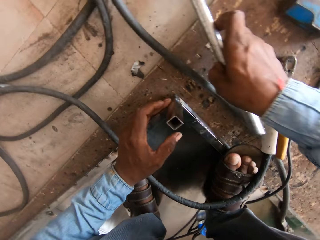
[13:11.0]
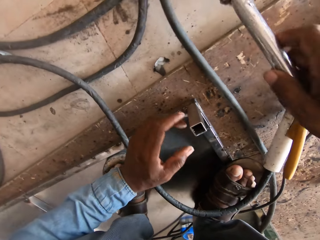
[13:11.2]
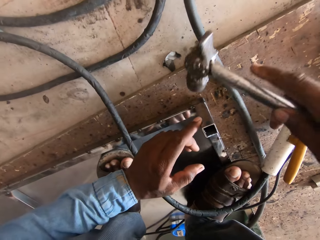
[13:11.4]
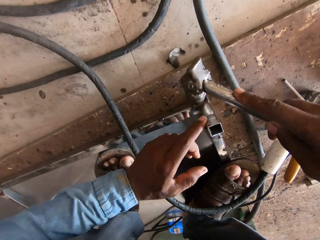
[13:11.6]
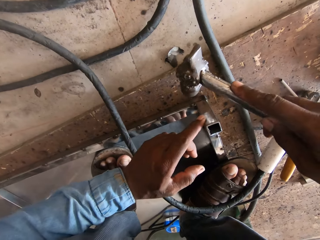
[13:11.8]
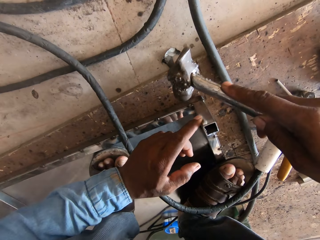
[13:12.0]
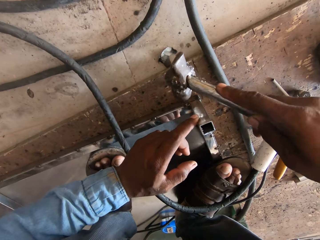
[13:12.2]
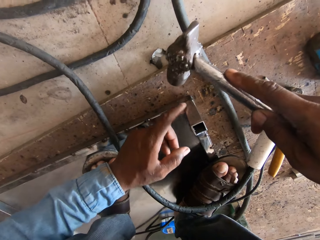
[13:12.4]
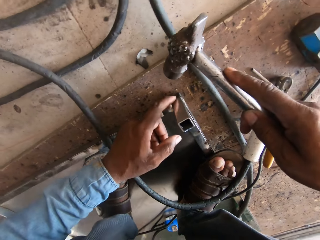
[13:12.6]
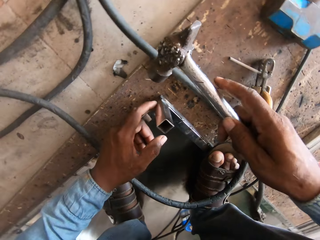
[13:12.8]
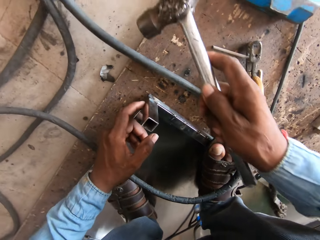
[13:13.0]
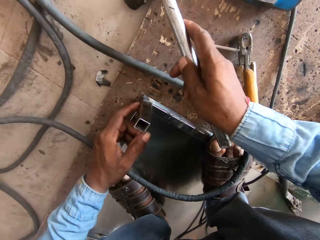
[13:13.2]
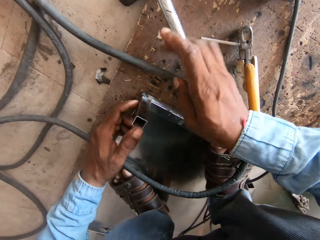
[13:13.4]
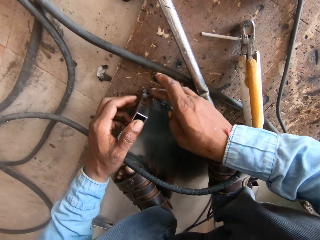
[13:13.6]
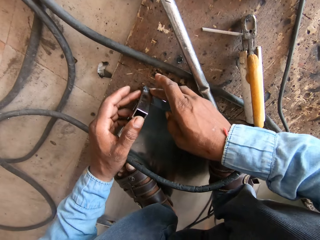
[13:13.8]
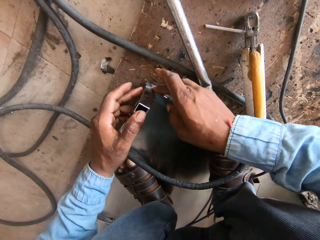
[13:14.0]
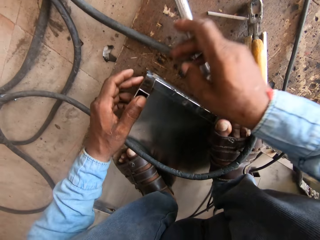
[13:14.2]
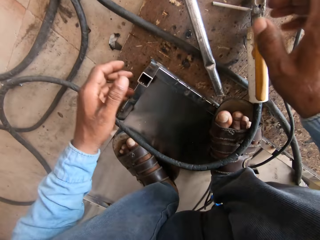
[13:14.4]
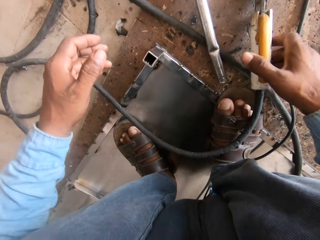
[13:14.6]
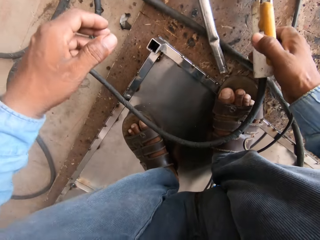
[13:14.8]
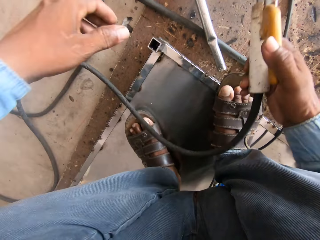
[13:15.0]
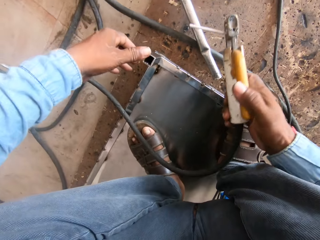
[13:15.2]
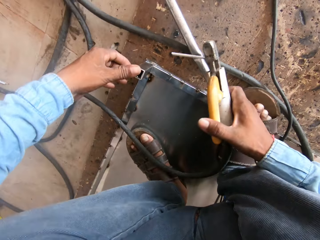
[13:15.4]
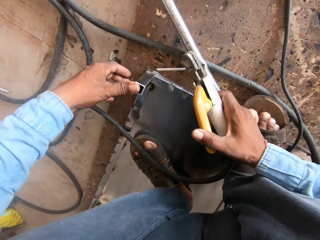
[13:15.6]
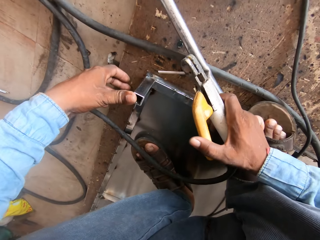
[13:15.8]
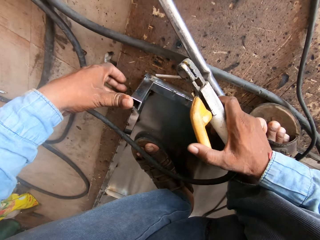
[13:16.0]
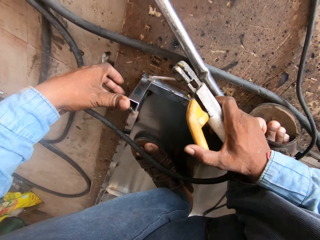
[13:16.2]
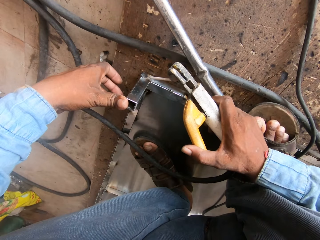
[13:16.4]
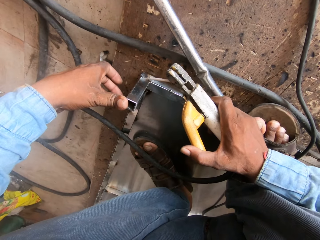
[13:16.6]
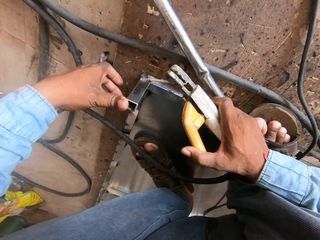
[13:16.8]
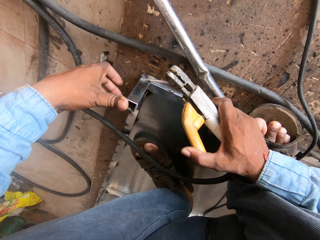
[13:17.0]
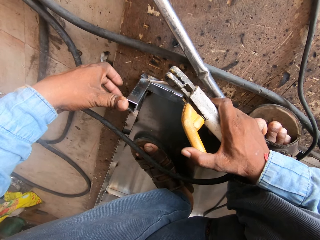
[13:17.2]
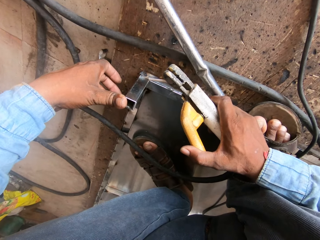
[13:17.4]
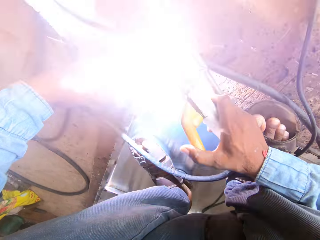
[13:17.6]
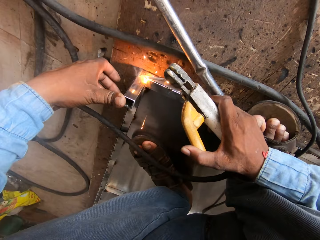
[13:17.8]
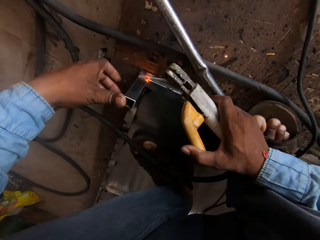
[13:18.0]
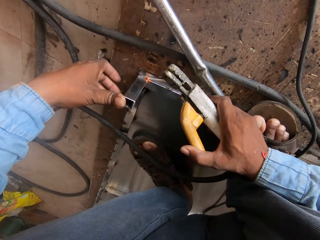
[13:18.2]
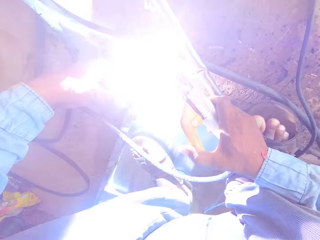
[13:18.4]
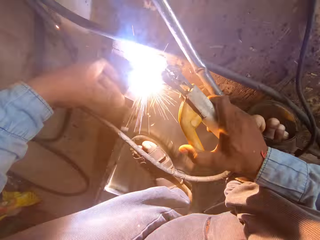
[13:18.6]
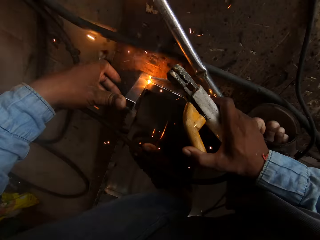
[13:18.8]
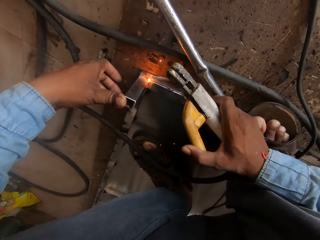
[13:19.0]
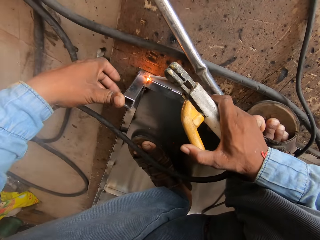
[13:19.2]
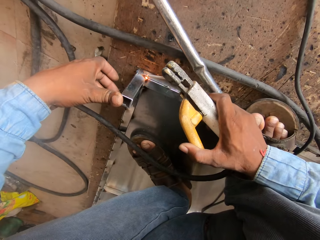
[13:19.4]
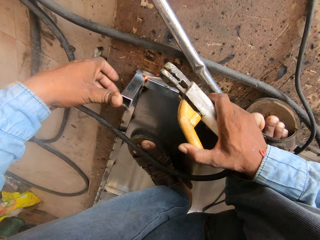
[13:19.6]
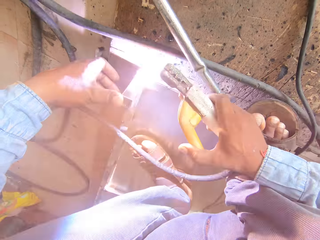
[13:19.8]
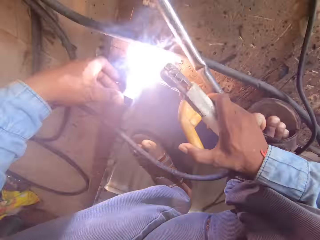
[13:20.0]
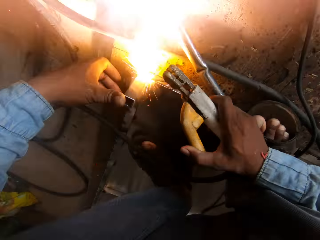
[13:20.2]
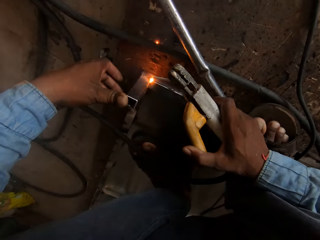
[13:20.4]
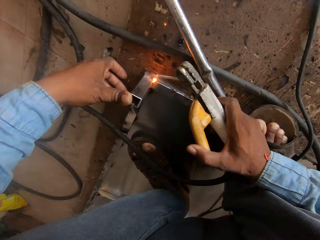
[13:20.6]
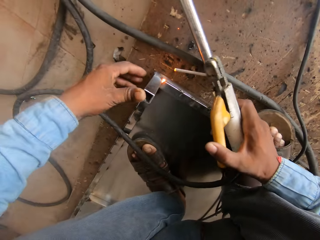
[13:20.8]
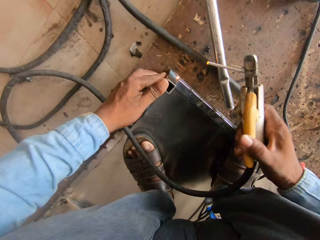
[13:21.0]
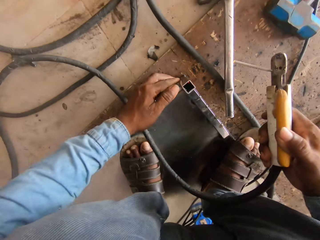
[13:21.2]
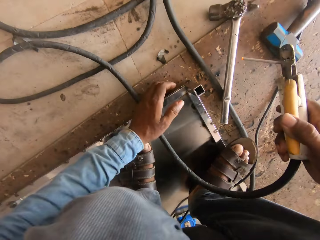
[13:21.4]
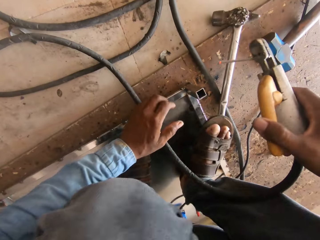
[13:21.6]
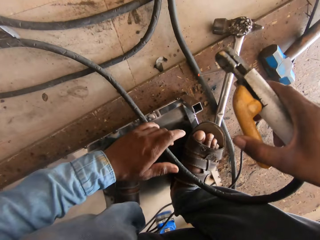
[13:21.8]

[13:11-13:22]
The camera wearer holds the hammer. They hold the metal rod. They hold the electrode holder. They weld a metal.

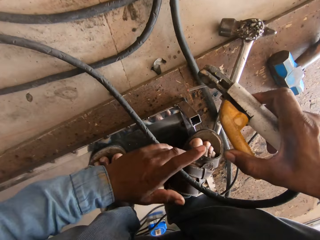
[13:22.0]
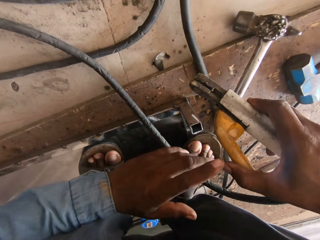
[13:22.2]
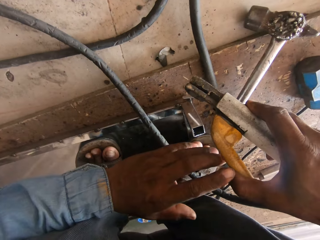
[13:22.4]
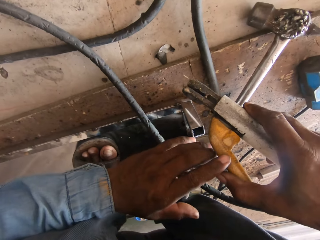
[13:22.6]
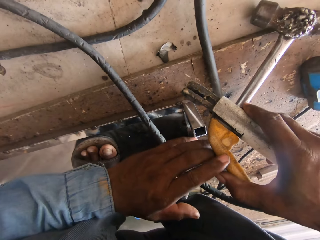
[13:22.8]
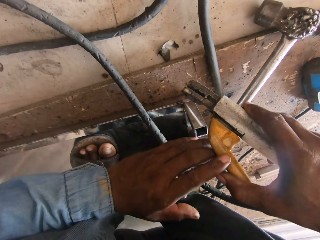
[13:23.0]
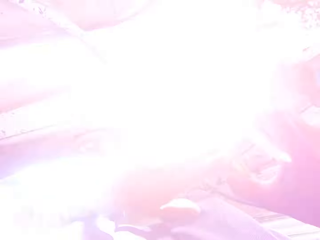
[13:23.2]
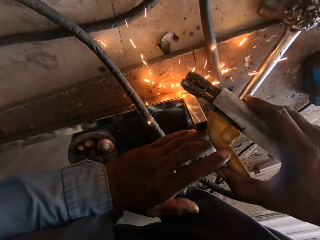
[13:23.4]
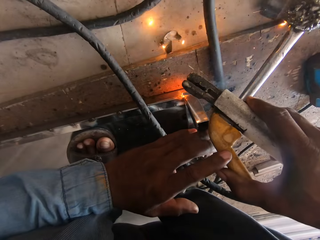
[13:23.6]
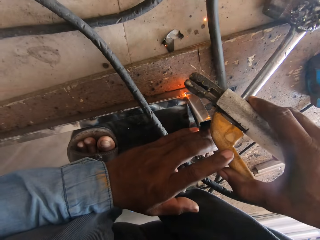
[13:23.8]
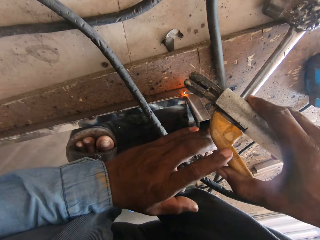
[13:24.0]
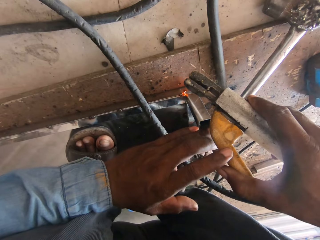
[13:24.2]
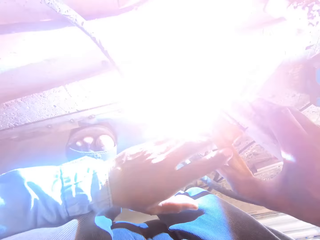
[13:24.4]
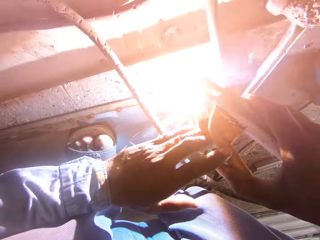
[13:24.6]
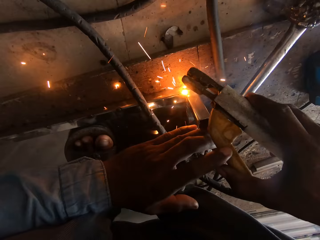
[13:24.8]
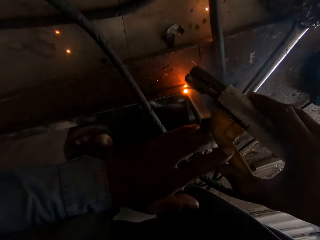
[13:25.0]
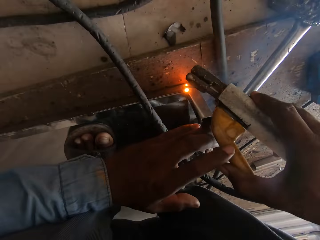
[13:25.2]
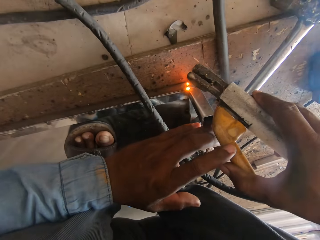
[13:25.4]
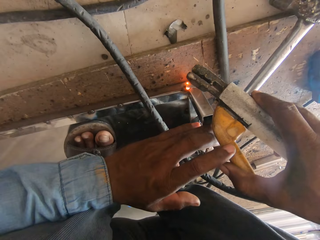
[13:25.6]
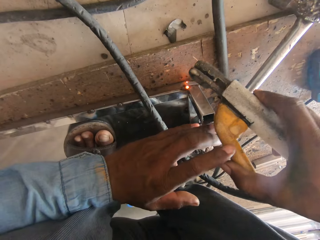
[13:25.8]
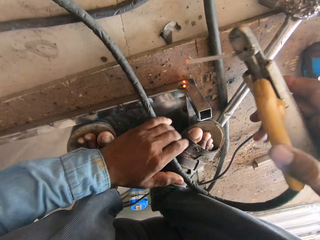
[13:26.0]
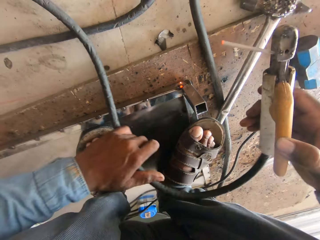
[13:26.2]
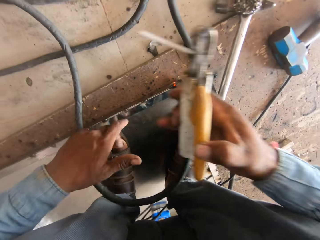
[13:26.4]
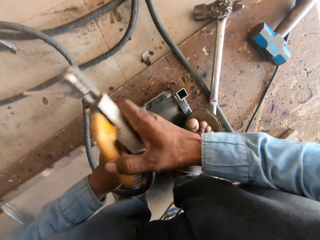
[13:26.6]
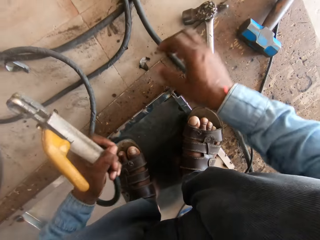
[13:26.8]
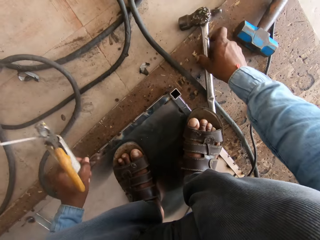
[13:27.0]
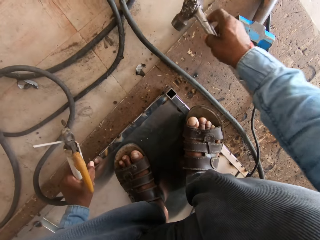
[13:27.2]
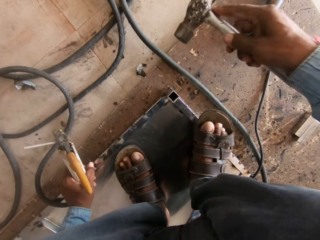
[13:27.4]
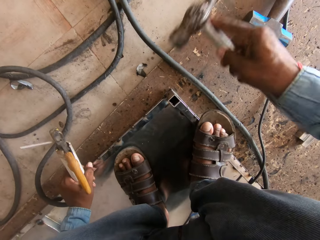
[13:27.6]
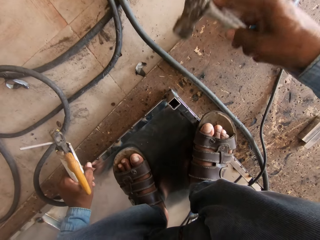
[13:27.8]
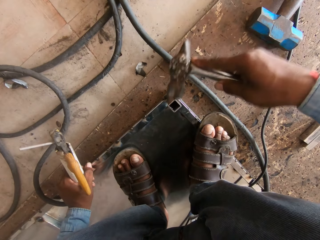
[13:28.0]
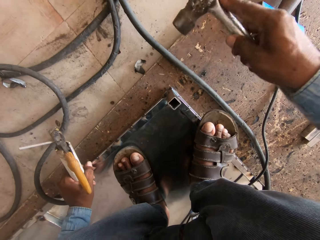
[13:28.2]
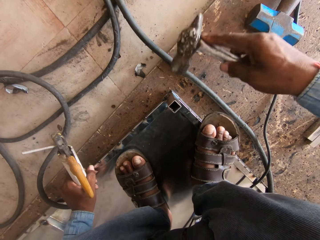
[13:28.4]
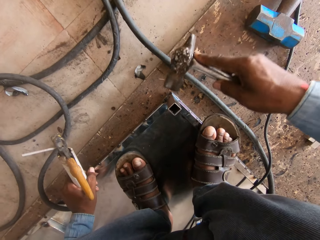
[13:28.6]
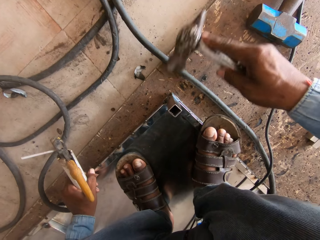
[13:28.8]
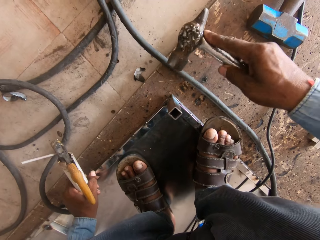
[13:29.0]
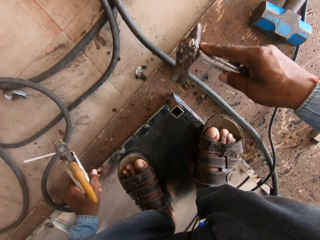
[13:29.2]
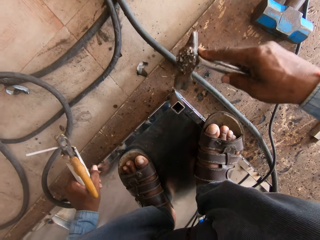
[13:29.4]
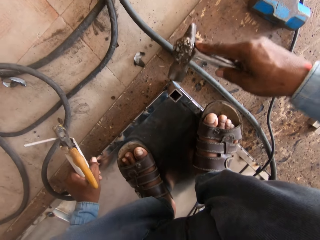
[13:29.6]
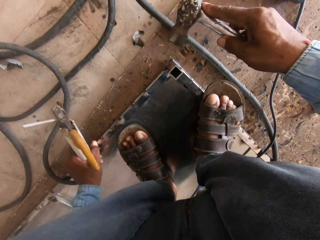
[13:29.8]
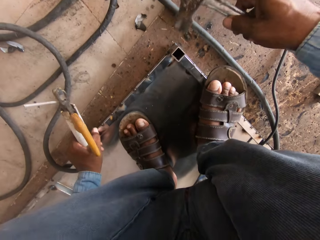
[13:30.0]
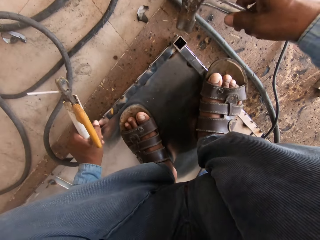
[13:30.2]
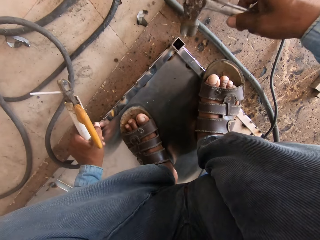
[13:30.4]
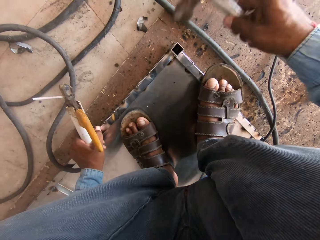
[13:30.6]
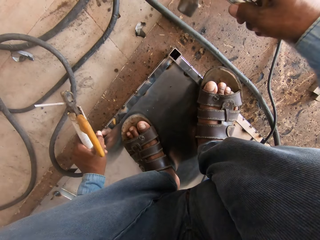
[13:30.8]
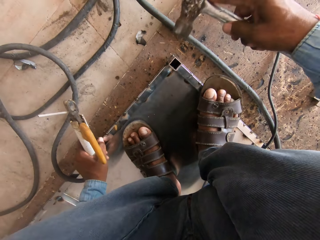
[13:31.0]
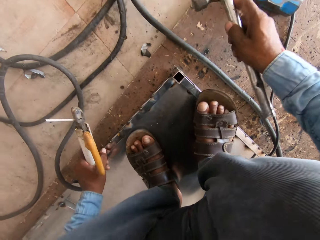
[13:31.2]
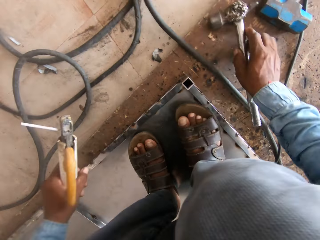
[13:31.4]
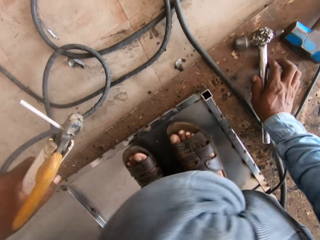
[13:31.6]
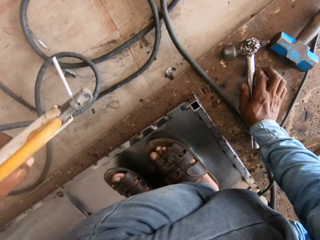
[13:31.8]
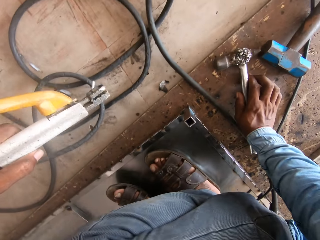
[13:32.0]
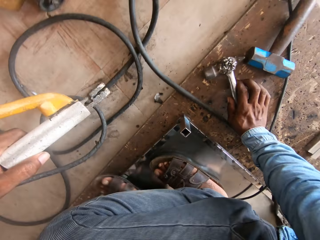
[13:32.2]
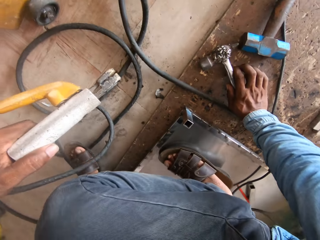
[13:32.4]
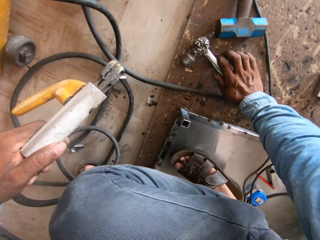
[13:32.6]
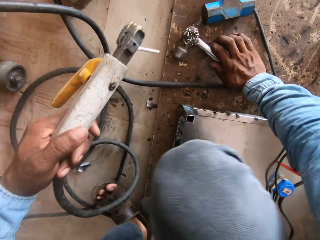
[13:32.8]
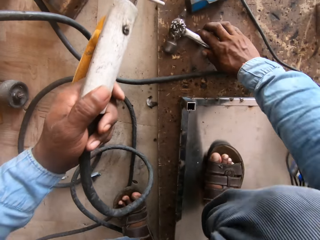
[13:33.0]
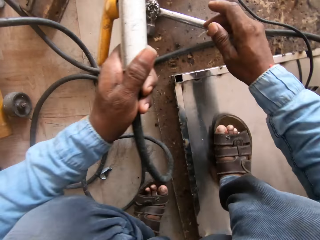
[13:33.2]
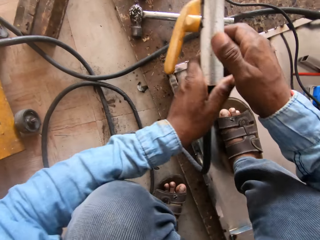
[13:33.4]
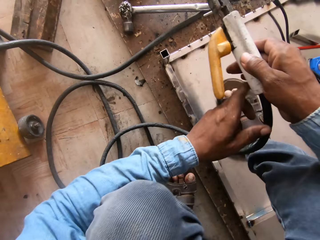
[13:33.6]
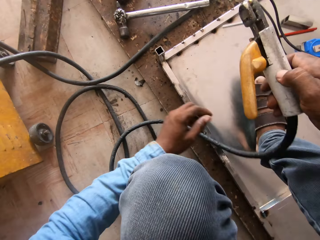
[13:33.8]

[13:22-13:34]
The camera wearer holds the electrode holder with both hands. They hold the electrode with the left hand. They hold the hammer. They hammer the metal rod. They put the hammer on the floor.
